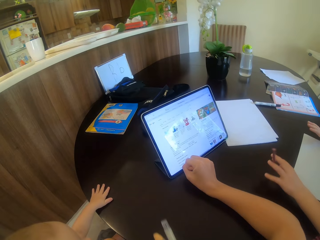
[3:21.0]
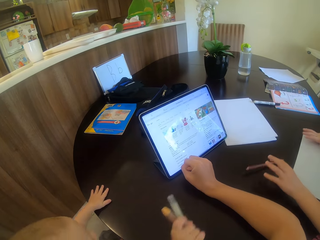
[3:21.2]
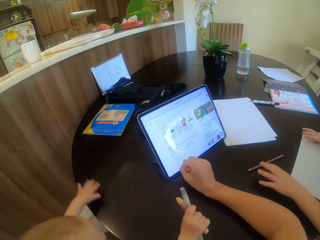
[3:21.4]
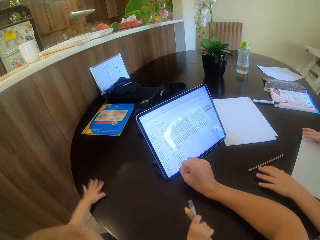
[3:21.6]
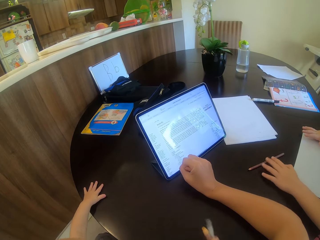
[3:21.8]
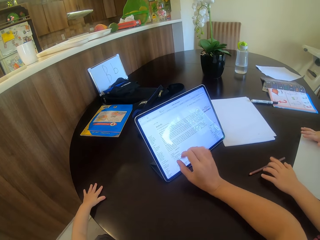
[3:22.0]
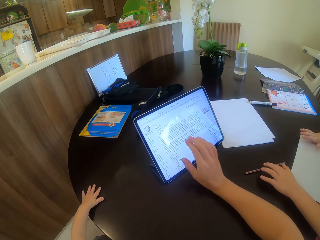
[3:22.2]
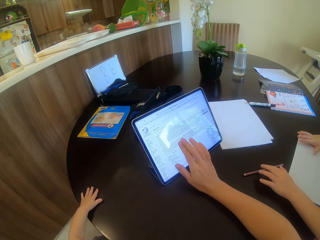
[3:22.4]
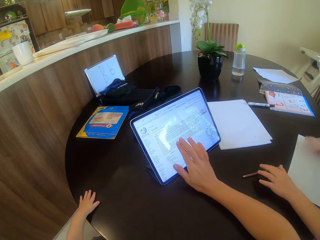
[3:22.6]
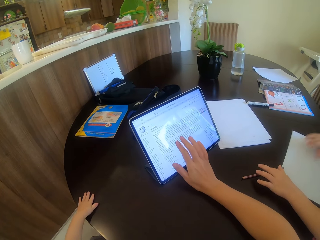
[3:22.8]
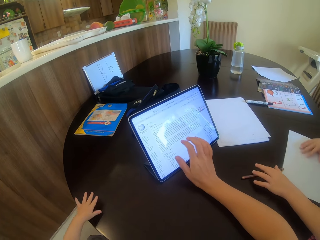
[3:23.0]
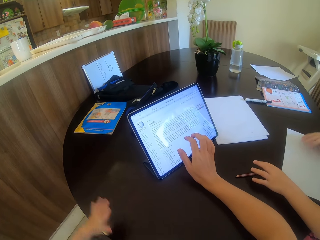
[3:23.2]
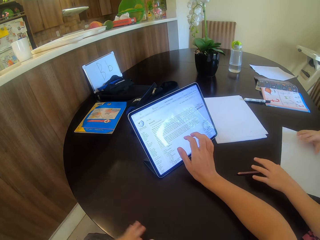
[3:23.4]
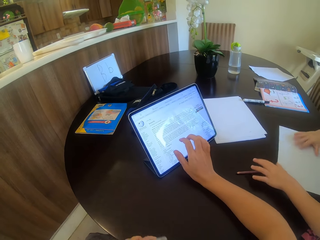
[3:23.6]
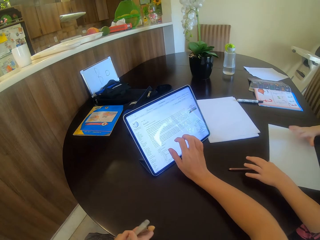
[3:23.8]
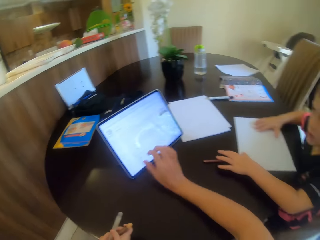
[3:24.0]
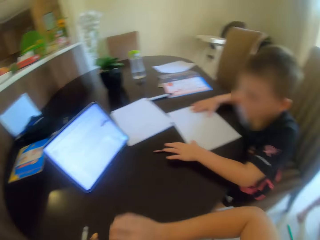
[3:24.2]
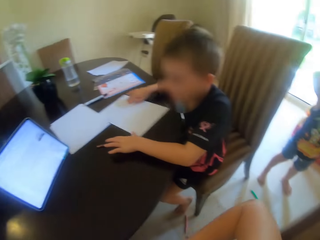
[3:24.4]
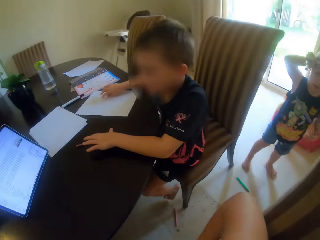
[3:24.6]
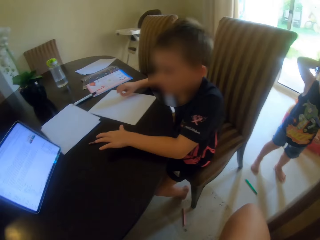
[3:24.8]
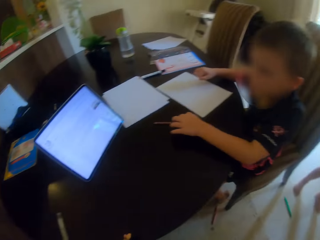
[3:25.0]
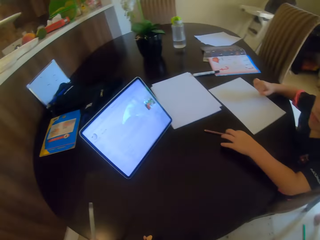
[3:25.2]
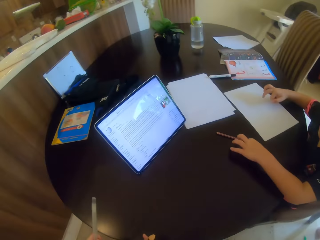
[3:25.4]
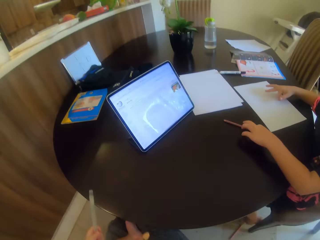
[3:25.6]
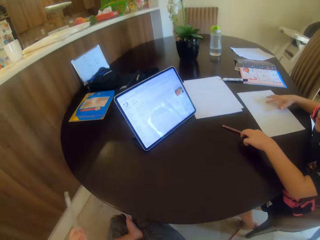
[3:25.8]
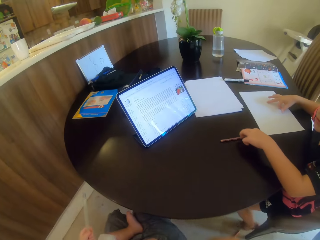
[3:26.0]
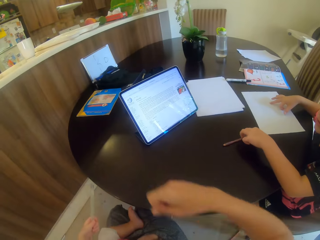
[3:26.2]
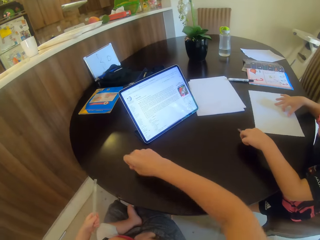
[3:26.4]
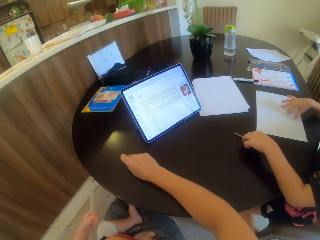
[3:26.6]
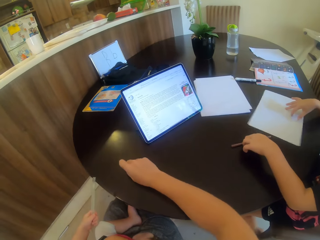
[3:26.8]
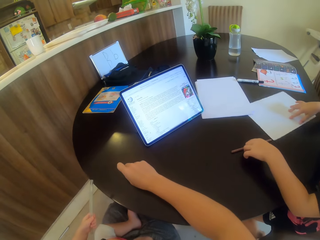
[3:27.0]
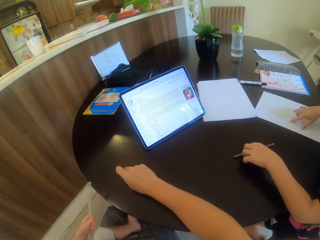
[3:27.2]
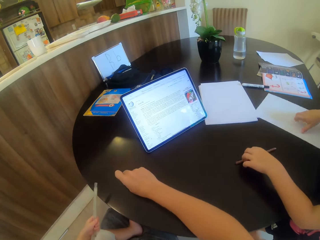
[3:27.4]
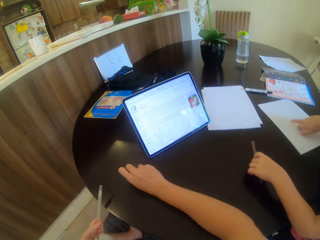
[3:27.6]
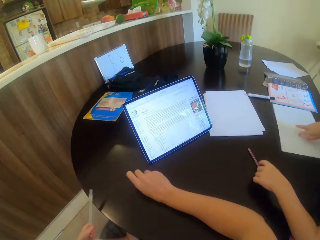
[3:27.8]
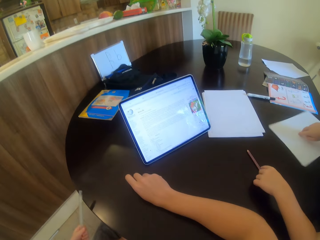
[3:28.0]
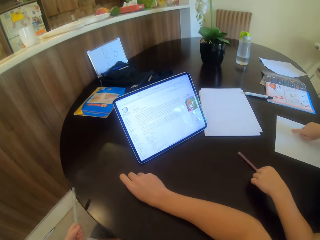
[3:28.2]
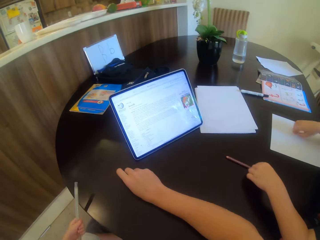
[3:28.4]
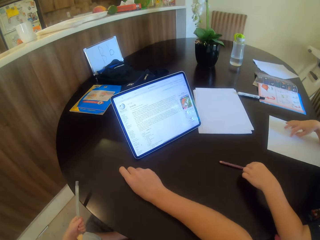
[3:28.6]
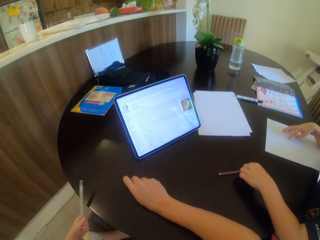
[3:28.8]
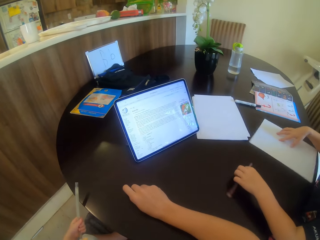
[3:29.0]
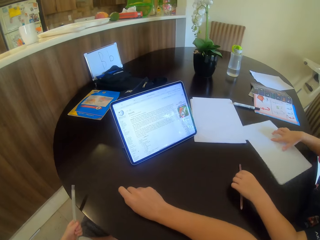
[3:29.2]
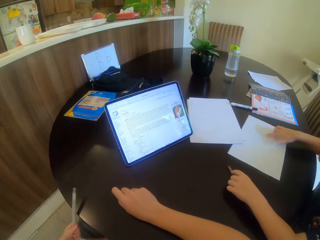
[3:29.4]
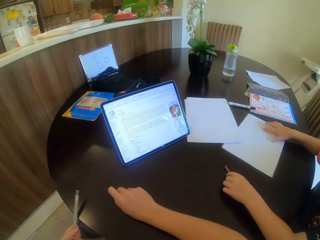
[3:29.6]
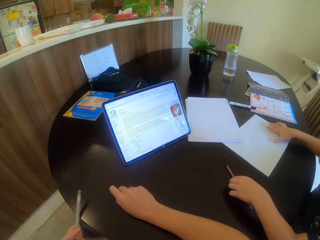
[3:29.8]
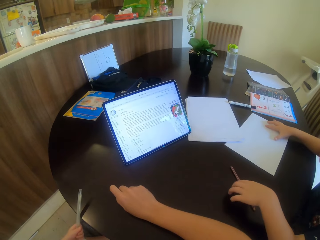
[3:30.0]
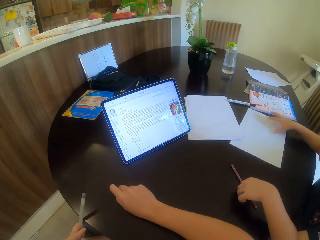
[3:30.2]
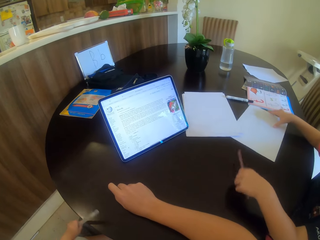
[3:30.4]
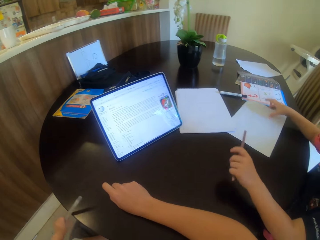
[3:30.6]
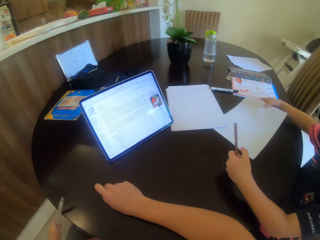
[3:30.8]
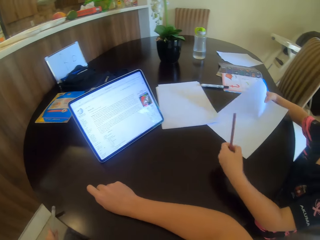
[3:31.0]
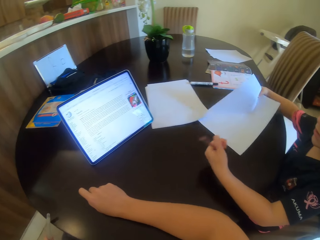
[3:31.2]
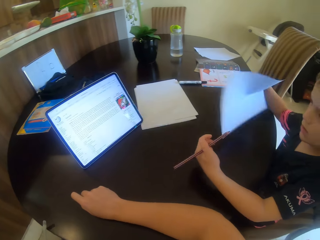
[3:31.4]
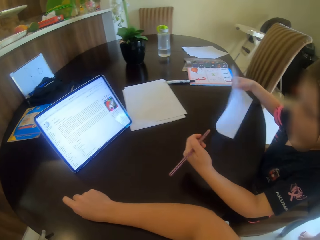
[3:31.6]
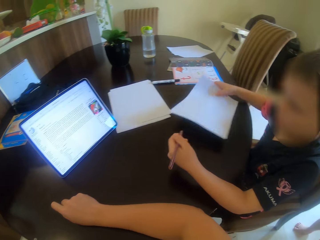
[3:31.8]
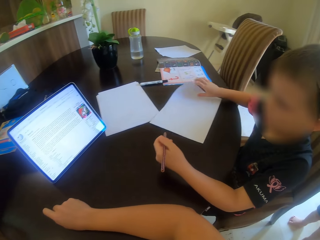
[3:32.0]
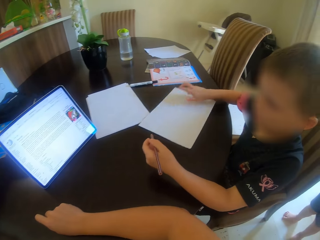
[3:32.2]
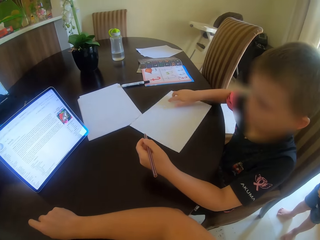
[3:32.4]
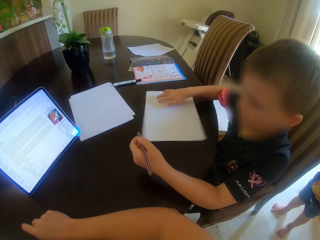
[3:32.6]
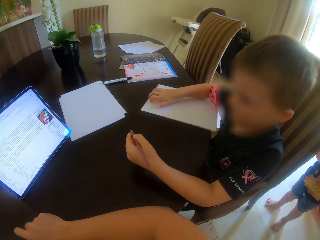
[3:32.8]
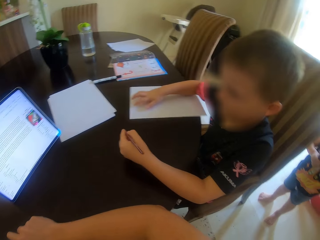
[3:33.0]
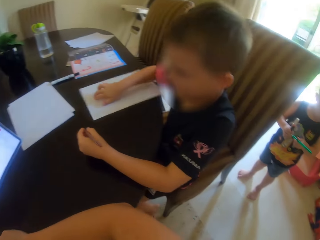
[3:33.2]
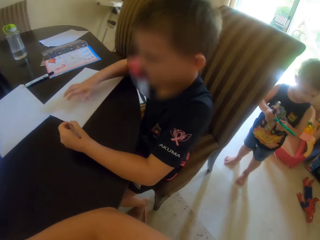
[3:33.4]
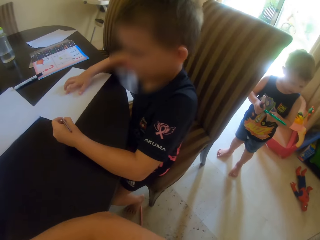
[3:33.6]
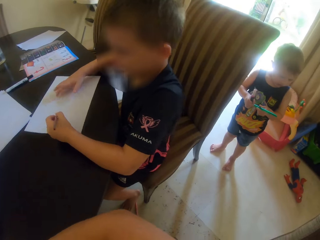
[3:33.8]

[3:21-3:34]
A child drops the pencil. The camera wearer looks at another child. The other child lifts his hand. The camera wearer reads from the tablet. He puts his hand on the table. The first child holds the pencil and holds the paper.

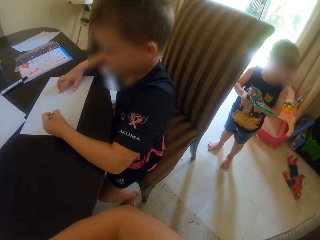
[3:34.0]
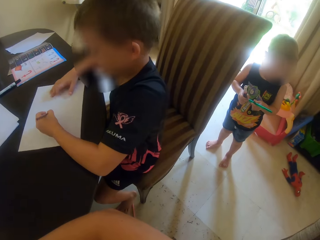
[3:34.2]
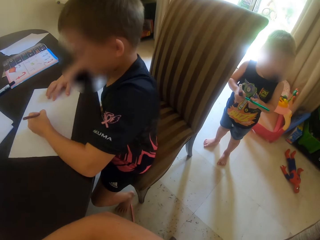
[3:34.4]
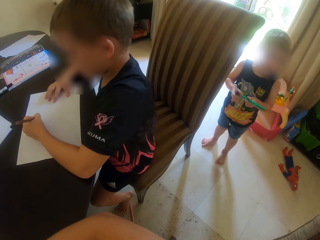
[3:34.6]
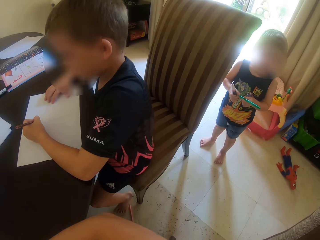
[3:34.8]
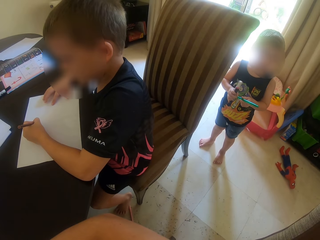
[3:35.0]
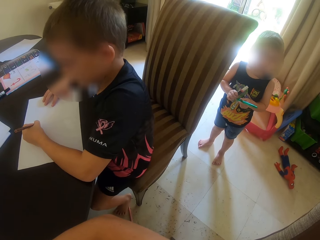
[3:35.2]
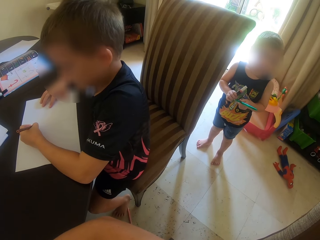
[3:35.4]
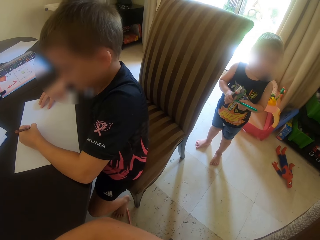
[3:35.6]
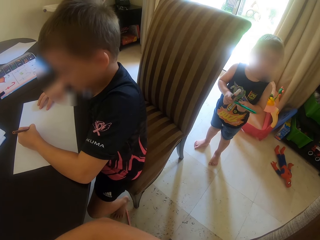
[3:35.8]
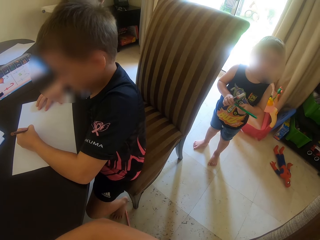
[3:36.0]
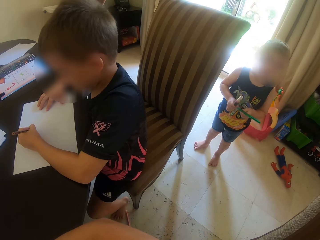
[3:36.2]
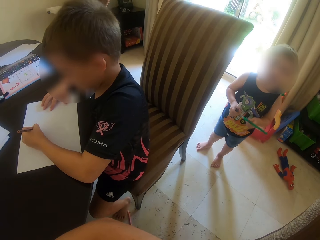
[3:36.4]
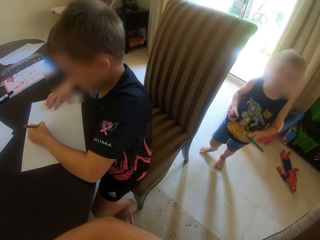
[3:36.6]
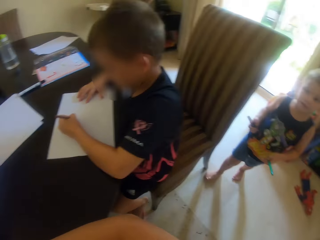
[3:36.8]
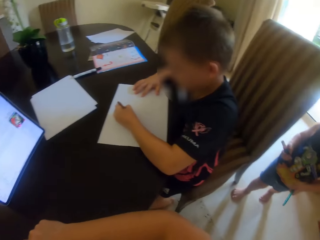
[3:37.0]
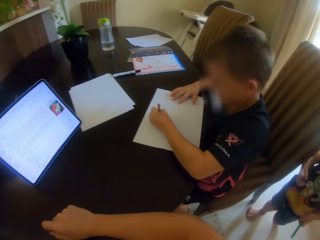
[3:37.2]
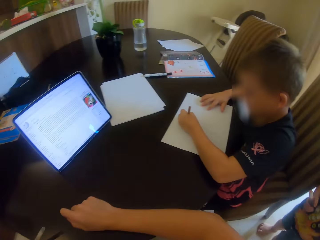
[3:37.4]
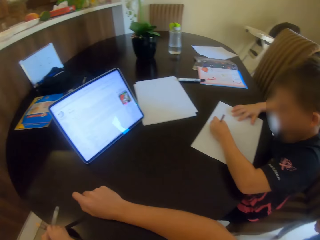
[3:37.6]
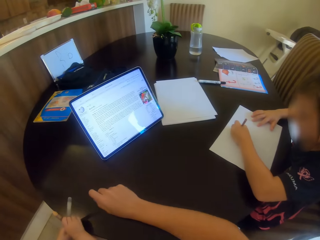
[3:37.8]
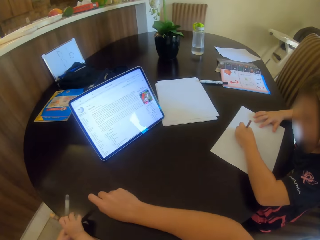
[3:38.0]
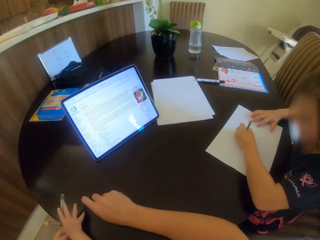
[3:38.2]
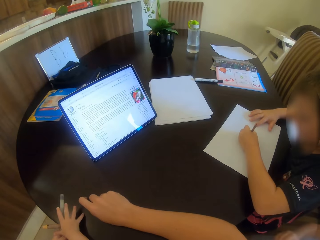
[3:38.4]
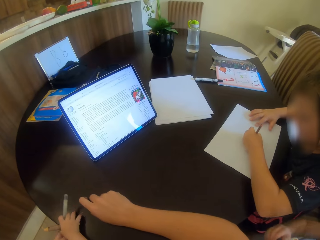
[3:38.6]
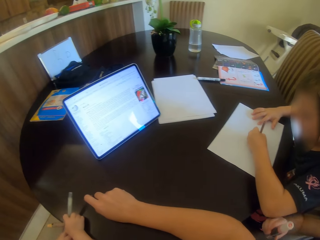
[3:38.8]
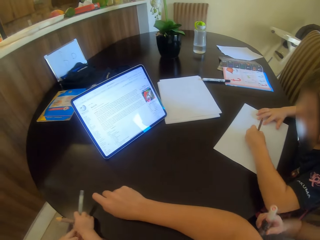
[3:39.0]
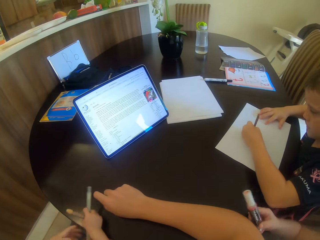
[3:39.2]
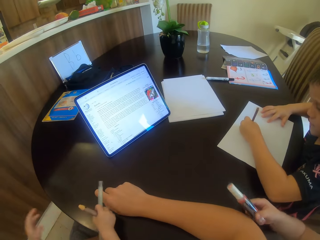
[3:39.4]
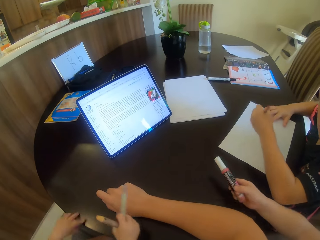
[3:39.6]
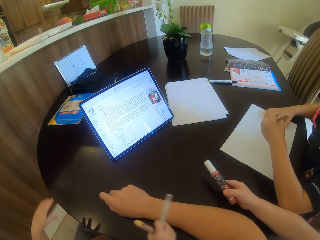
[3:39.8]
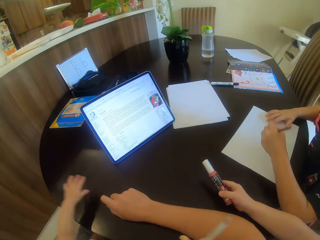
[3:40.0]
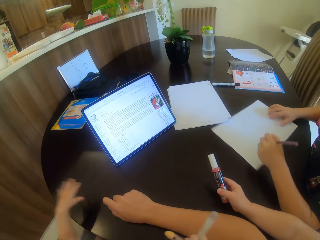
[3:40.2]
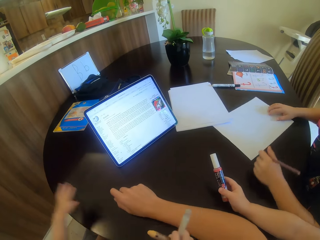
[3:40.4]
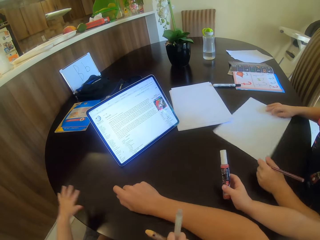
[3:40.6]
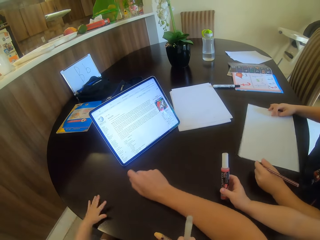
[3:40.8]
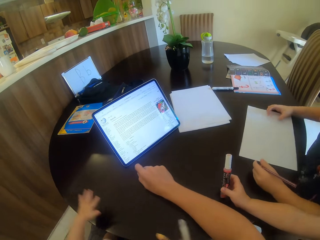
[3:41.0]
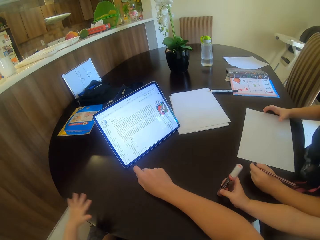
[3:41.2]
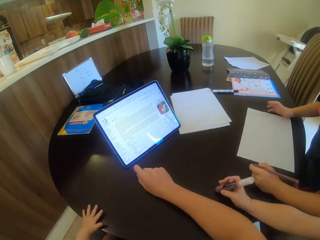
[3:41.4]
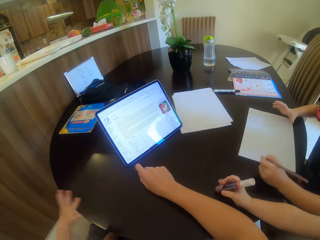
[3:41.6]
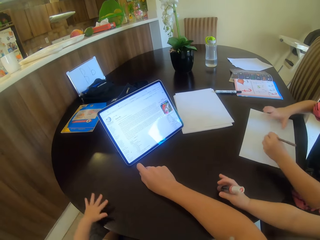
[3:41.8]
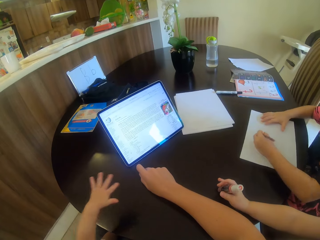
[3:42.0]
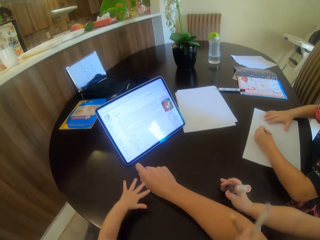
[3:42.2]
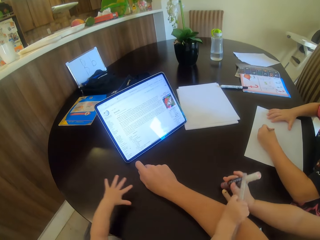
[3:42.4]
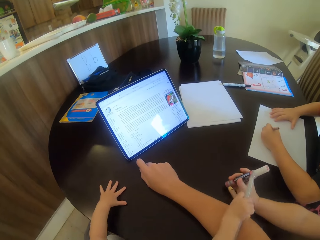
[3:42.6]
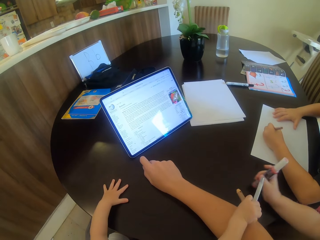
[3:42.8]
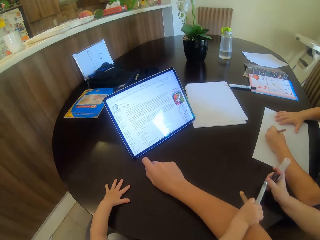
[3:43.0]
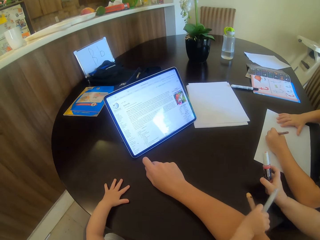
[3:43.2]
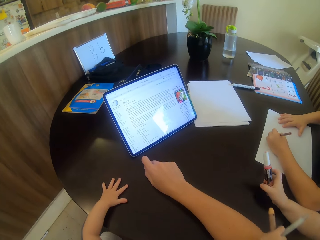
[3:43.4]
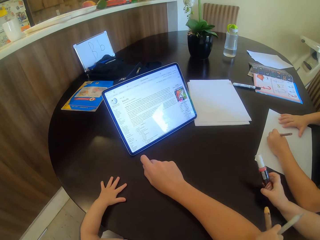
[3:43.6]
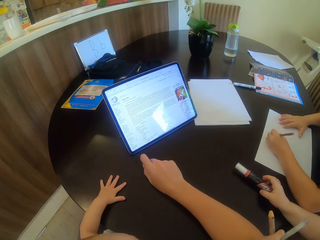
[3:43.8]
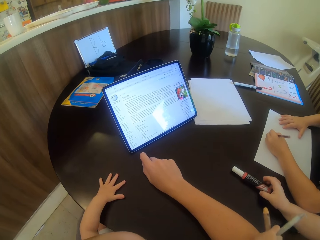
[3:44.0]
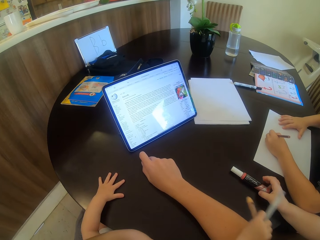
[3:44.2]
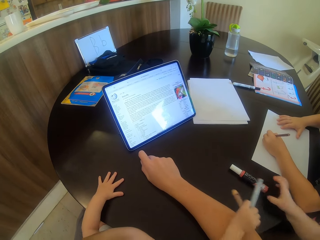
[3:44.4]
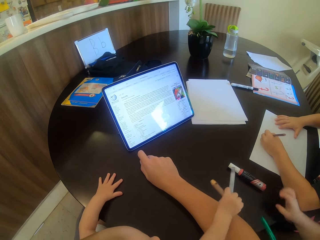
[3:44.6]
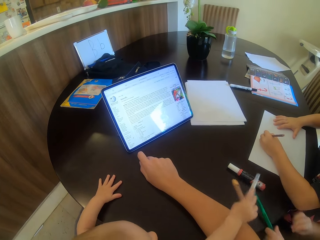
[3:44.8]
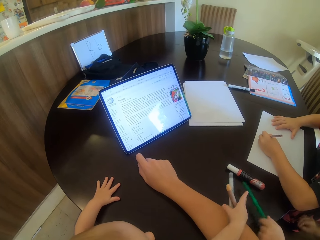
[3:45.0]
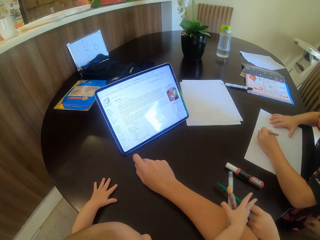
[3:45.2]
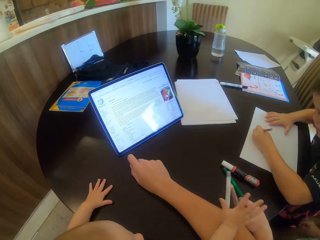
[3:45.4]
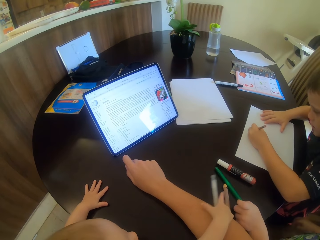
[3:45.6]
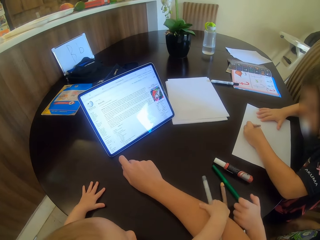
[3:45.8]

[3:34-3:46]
A child holds the pen. The child walks towards the camera wearer. Another child taps his hand on the table. The first child puts down the pen.
